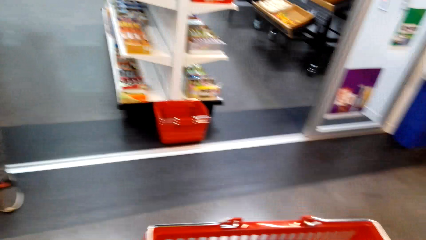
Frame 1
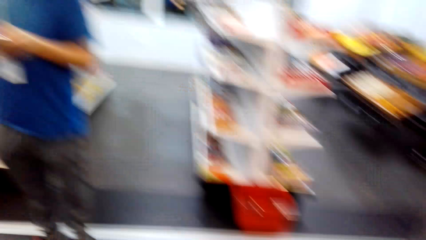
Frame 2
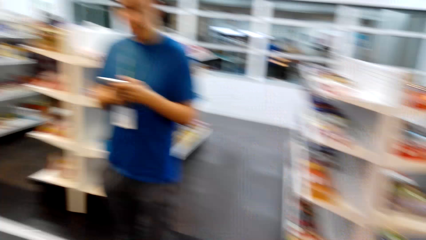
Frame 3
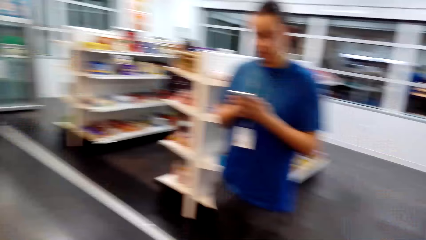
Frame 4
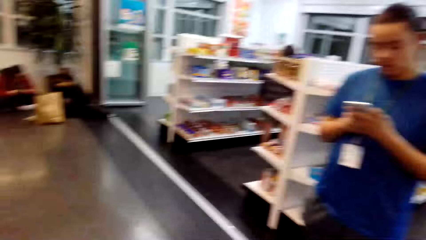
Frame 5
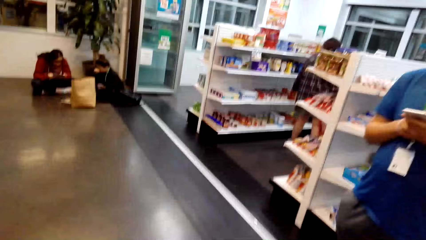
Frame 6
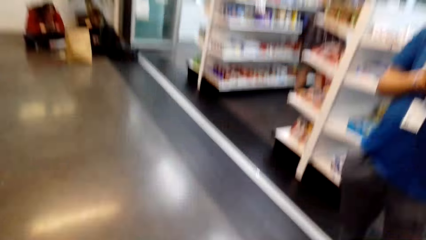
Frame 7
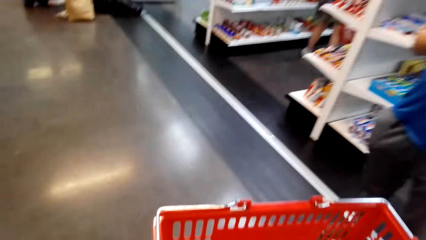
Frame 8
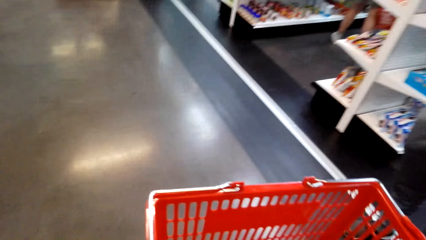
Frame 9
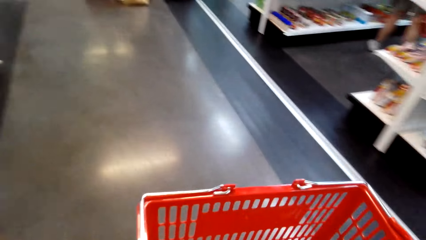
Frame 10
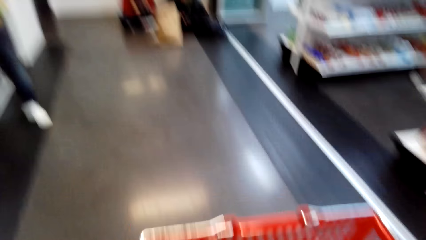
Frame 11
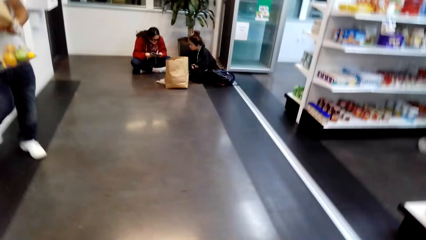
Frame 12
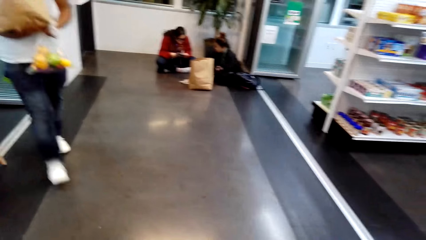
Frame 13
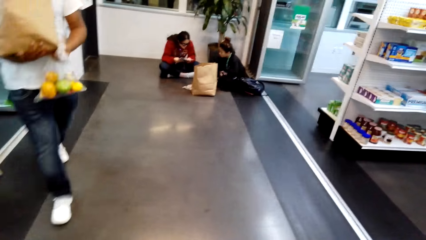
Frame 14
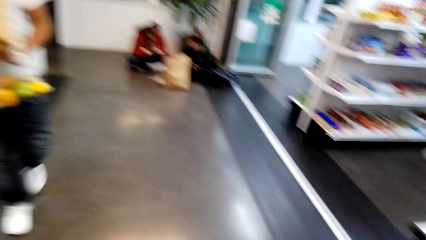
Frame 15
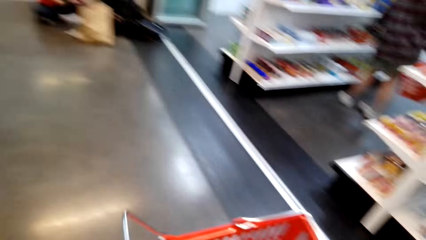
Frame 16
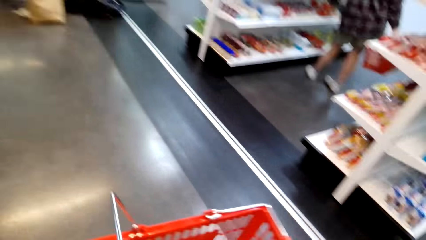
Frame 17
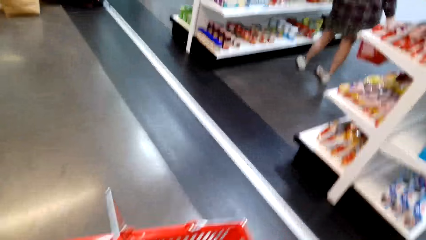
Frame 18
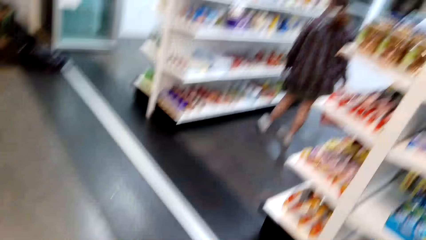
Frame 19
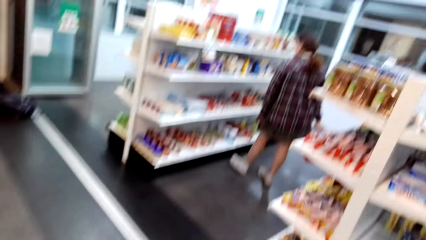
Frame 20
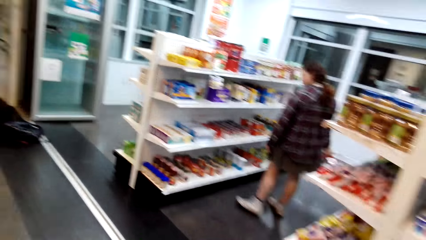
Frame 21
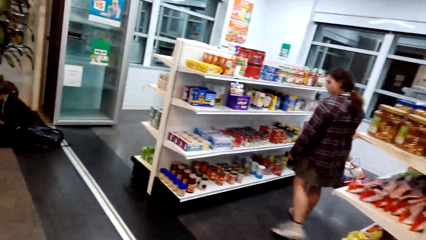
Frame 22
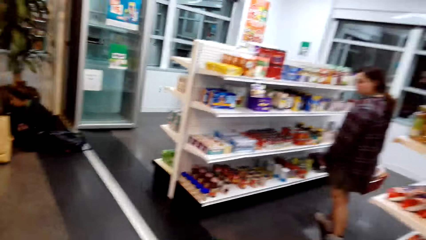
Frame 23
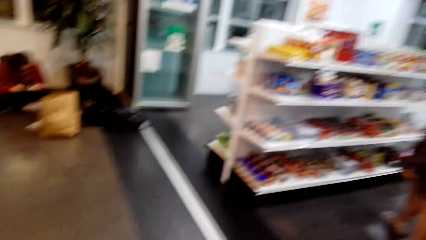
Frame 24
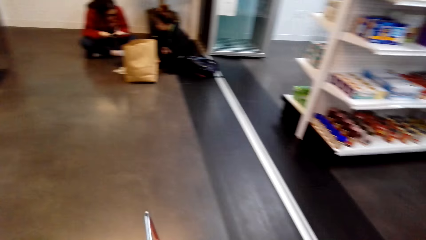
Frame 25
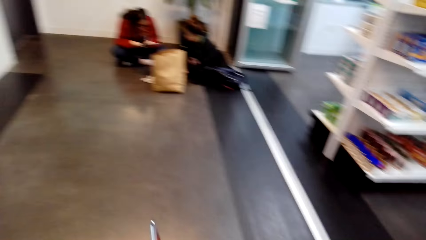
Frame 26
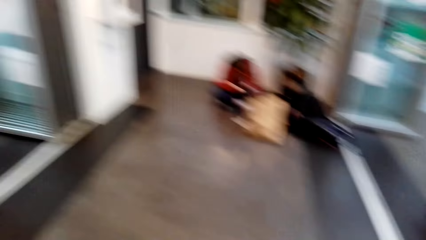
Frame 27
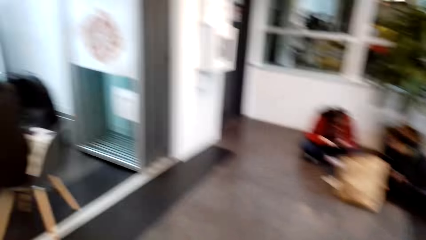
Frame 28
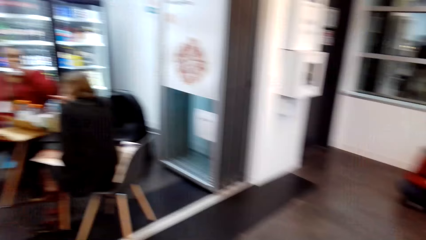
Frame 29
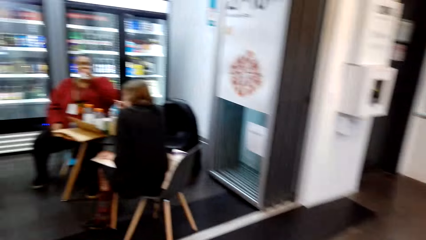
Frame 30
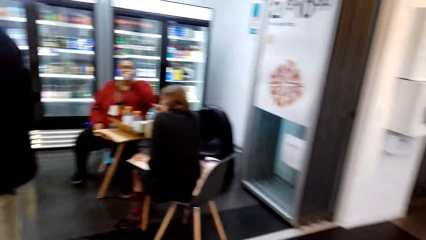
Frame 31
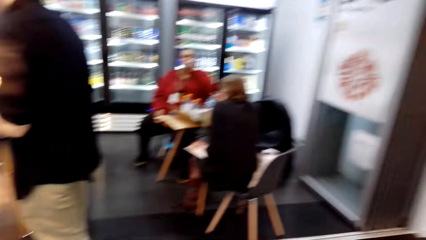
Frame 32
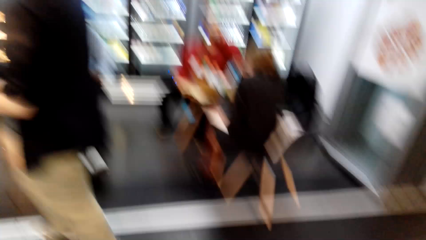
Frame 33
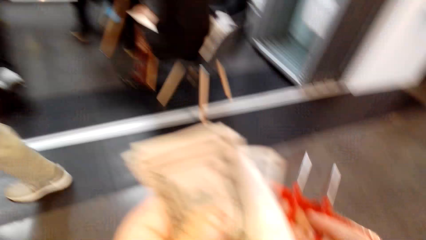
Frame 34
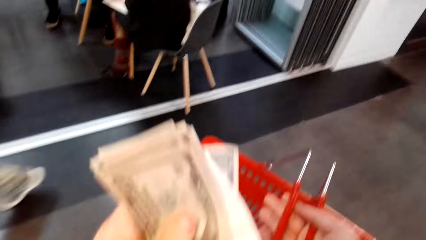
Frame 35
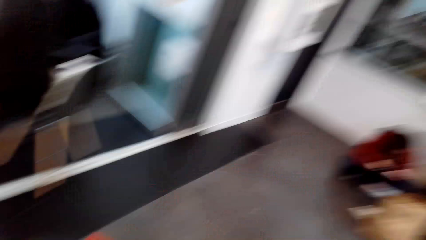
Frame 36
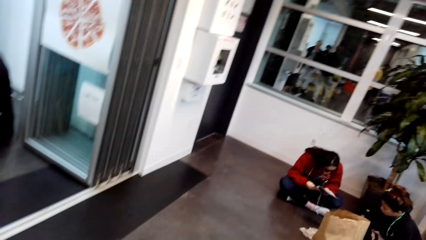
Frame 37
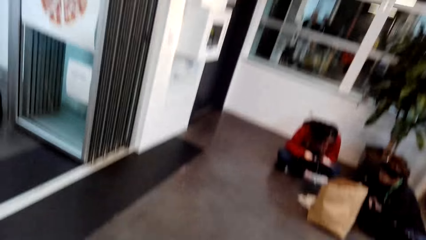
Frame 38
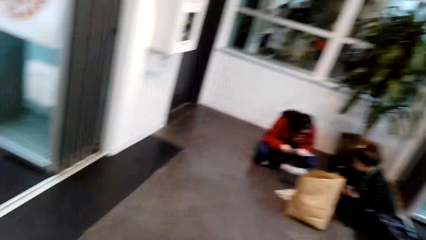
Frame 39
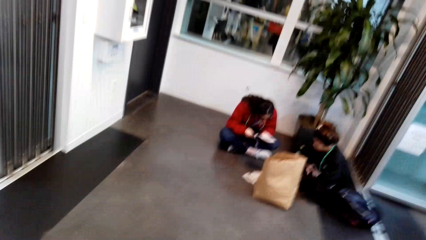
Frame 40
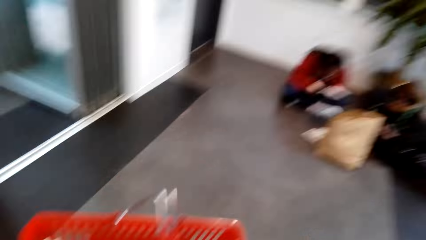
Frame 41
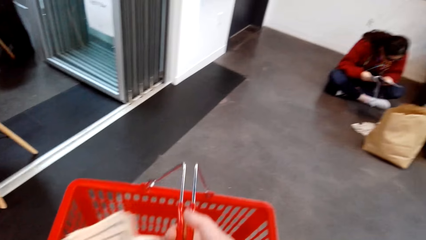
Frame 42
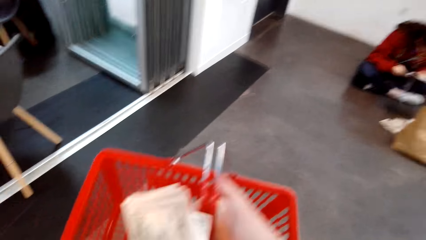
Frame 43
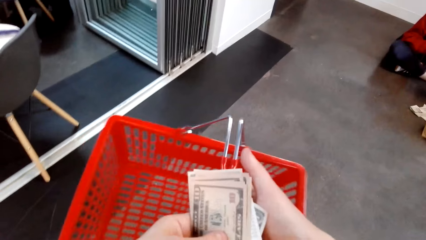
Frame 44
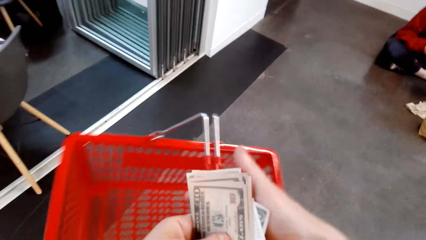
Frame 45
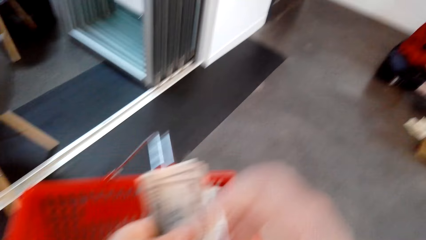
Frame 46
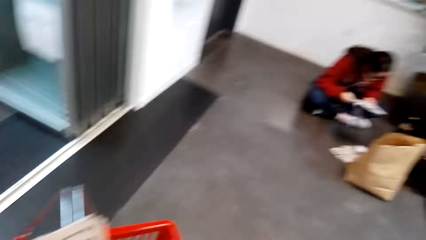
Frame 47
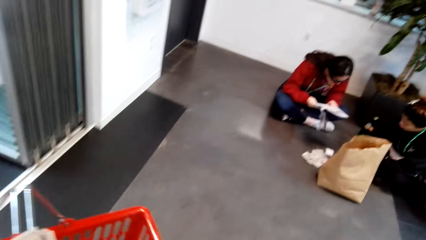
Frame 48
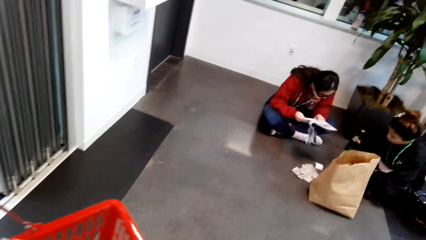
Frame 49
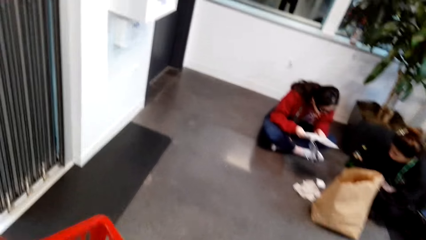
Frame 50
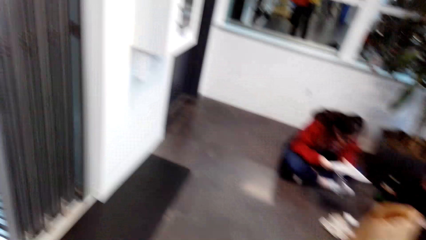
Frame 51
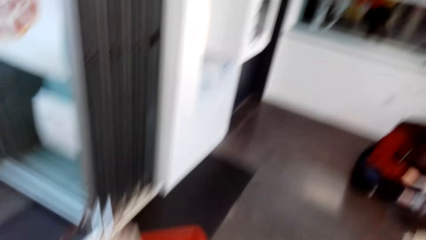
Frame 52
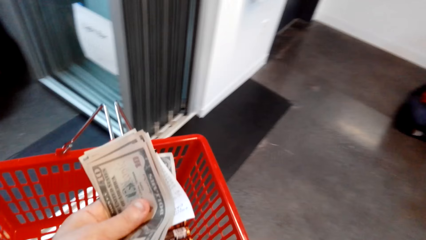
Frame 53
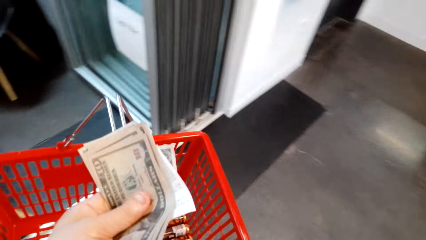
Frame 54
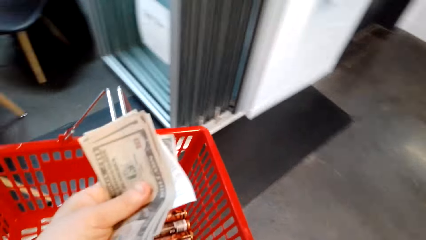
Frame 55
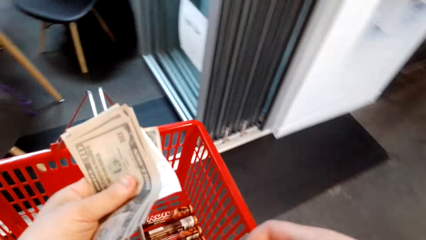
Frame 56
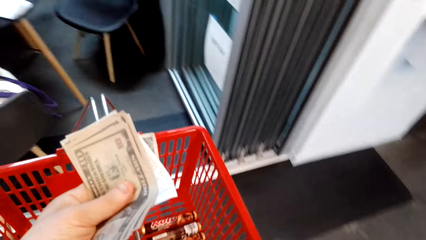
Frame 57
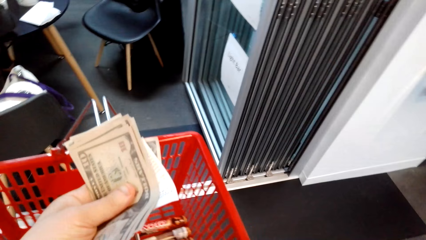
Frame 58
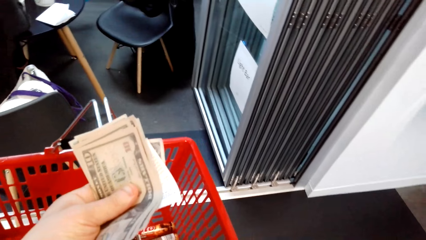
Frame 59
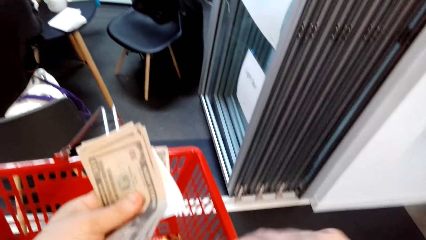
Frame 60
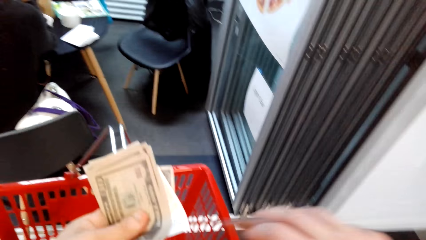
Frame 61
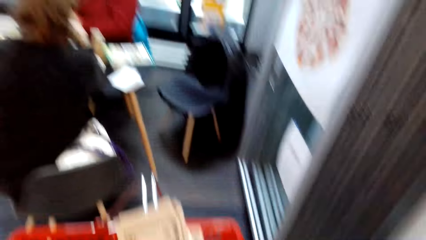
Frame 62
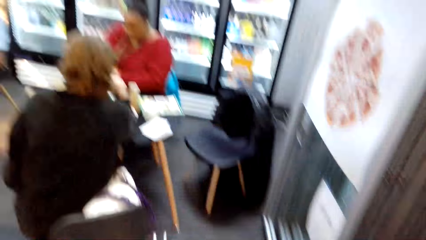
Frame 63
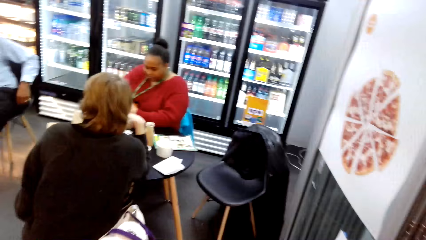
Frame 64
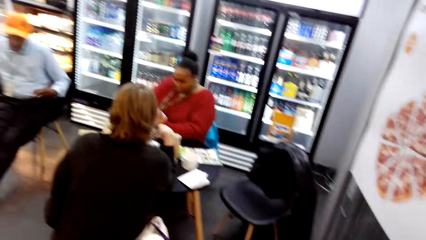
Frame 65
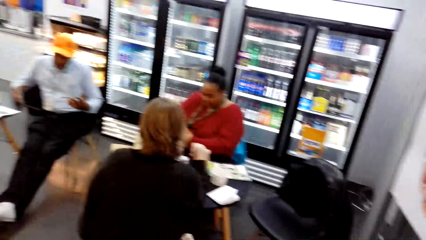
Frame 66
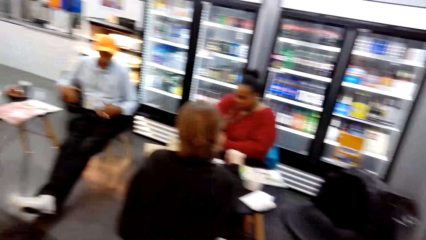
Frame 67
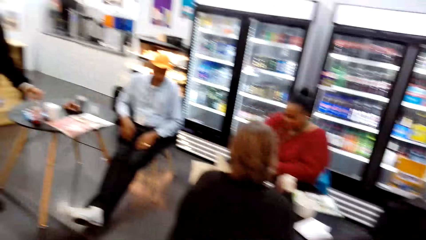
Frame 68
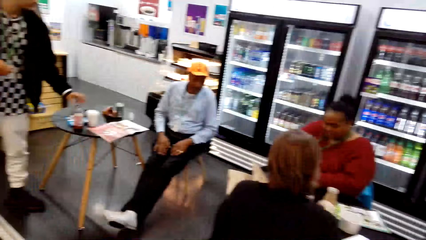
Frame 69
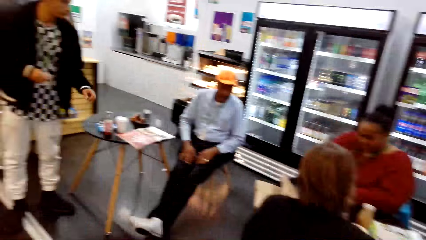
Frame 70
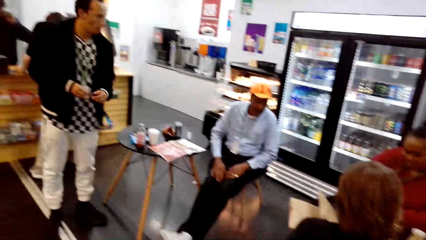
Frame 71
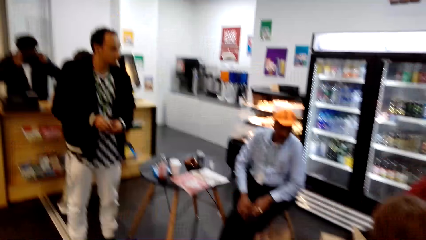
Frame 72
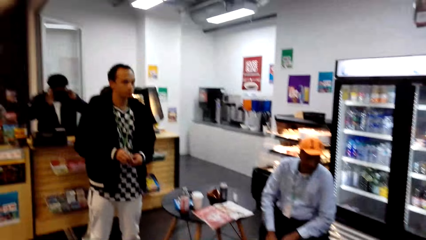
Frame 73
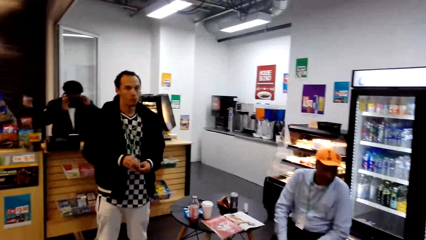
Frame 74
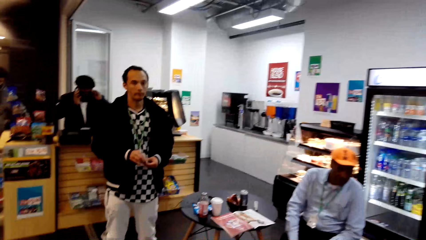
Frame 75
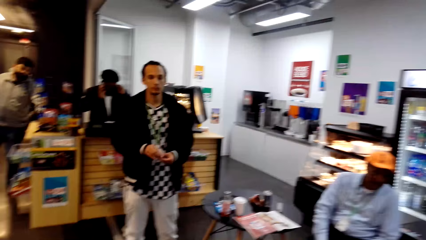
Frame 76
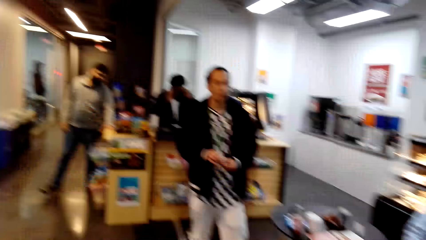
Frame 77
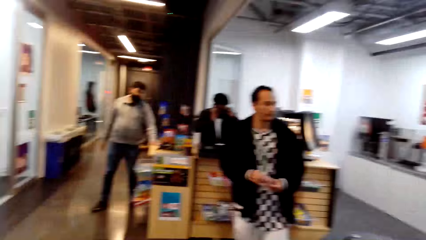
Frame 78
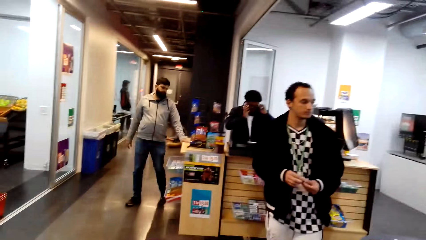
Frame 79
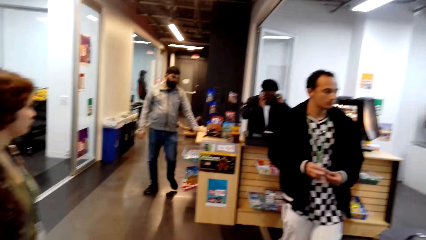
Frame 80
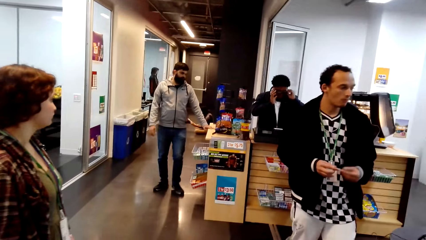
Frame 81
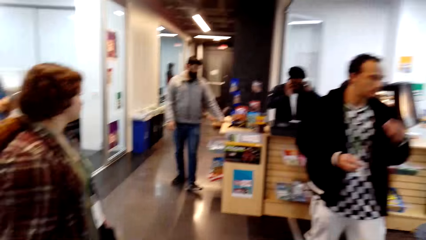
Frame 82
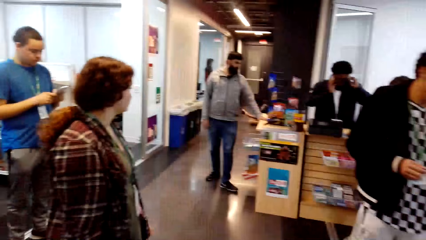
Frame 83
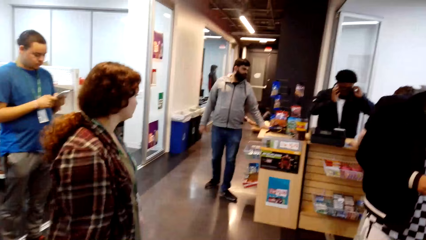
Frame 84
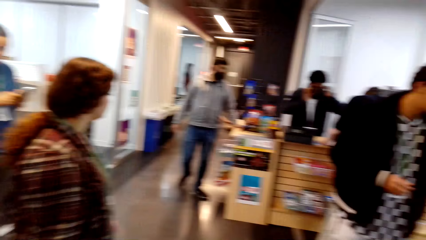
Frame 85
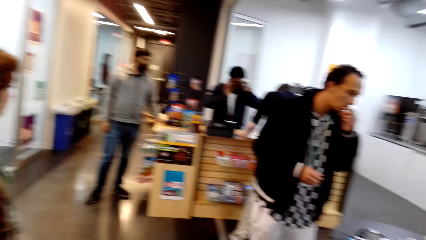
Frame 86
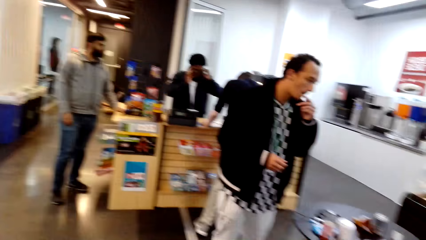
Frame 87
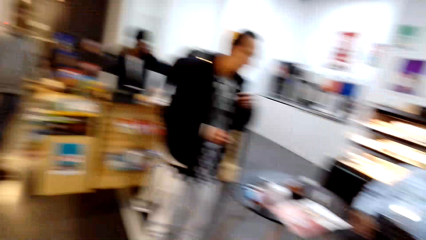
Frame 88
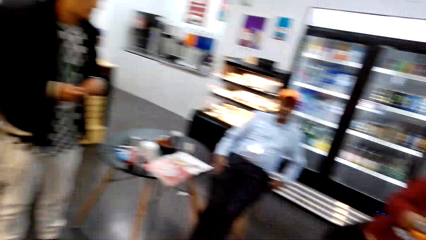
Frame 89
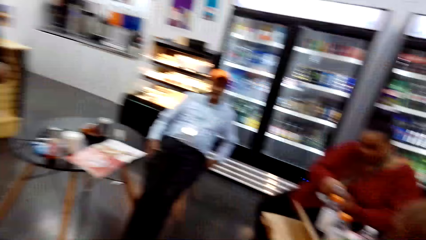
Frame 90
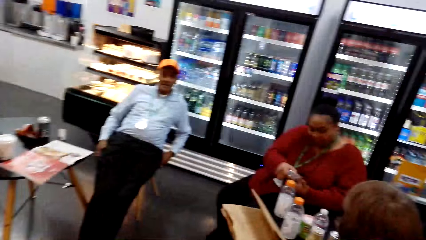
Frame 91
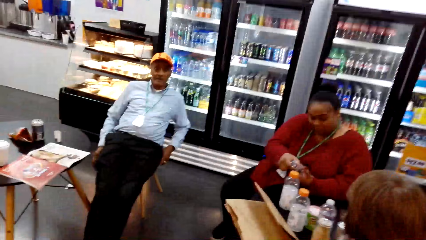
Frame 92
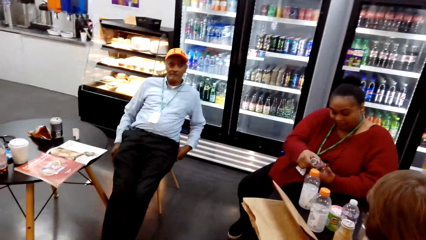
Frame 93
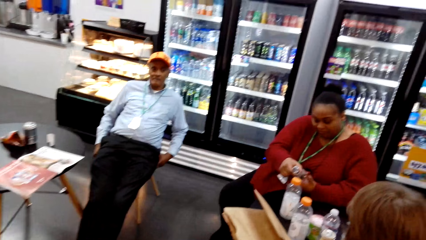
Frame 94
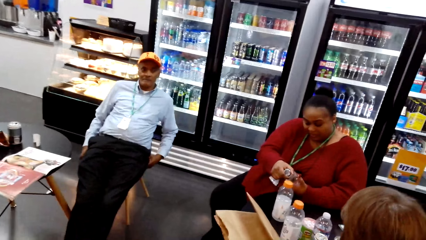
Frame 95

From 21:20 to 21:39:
The camera wearer walks forward. They look around the supermarket.
